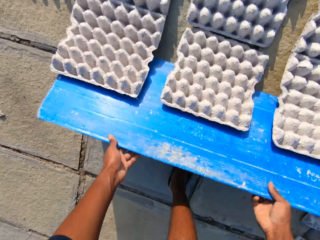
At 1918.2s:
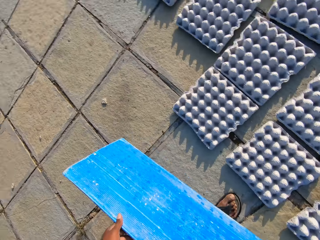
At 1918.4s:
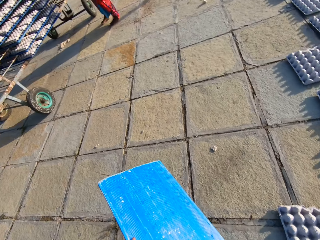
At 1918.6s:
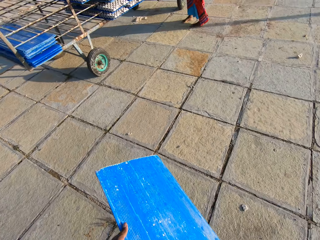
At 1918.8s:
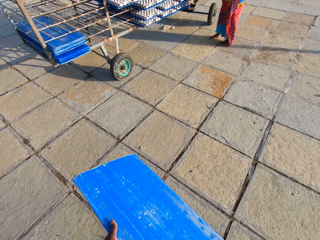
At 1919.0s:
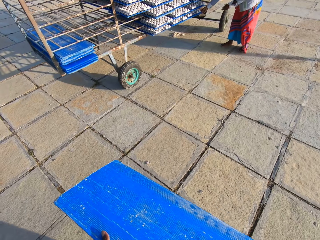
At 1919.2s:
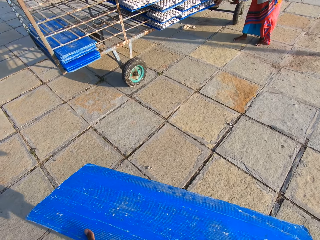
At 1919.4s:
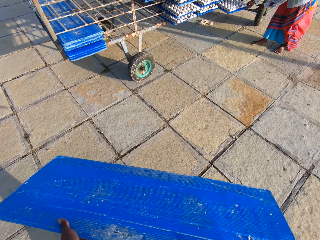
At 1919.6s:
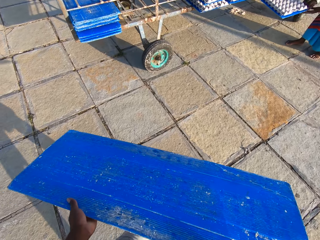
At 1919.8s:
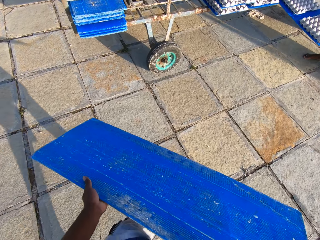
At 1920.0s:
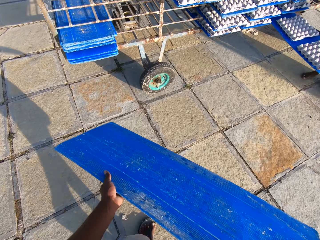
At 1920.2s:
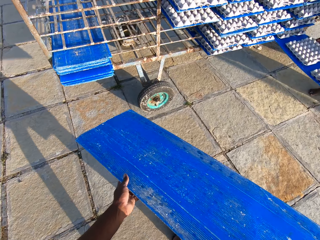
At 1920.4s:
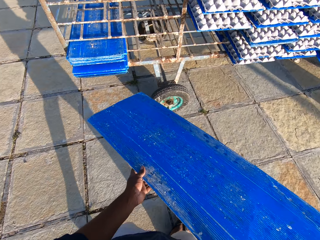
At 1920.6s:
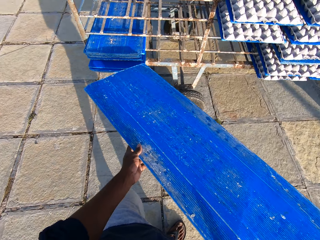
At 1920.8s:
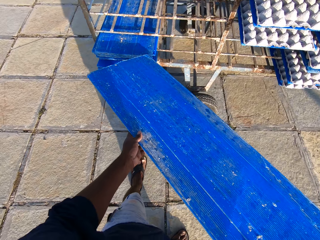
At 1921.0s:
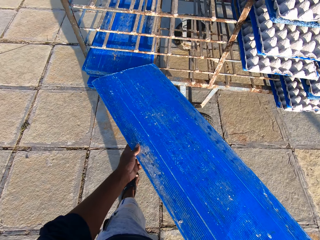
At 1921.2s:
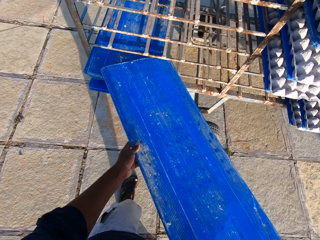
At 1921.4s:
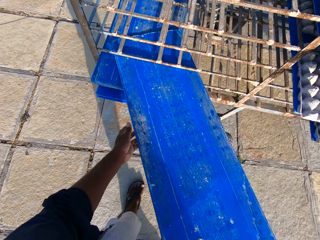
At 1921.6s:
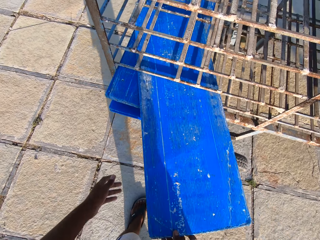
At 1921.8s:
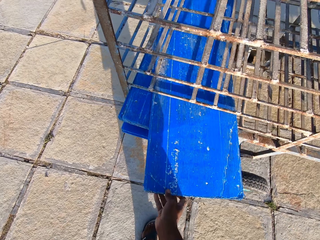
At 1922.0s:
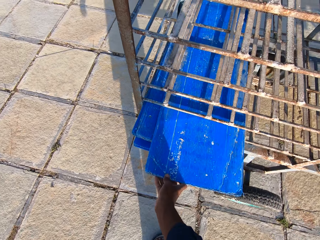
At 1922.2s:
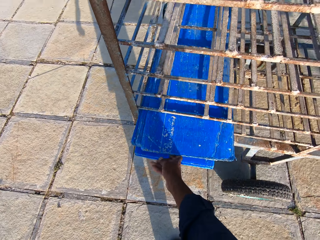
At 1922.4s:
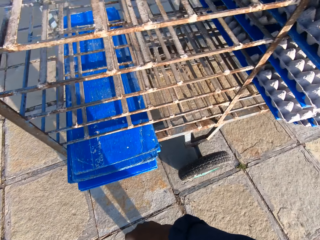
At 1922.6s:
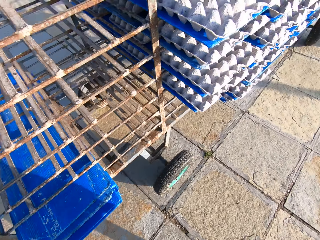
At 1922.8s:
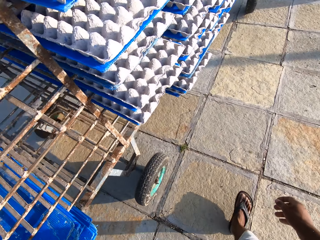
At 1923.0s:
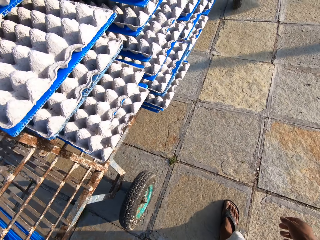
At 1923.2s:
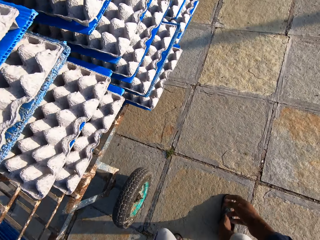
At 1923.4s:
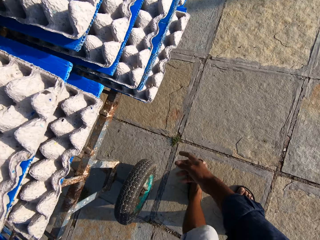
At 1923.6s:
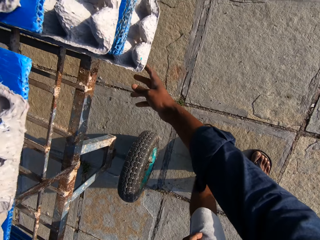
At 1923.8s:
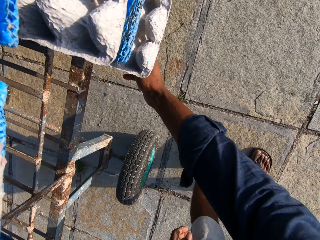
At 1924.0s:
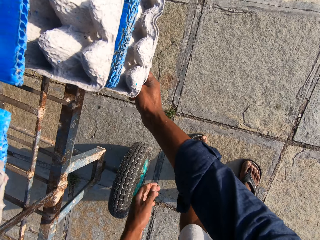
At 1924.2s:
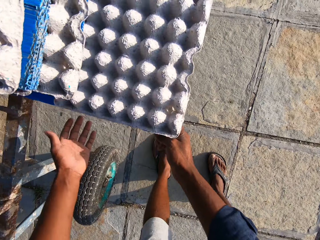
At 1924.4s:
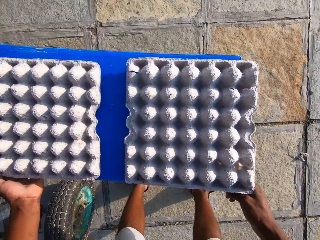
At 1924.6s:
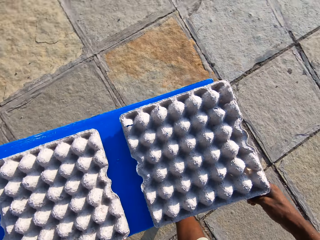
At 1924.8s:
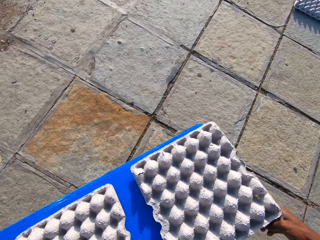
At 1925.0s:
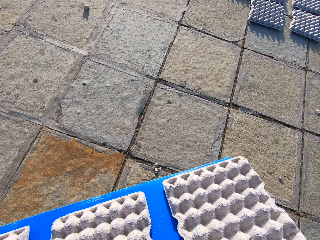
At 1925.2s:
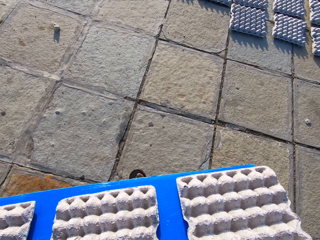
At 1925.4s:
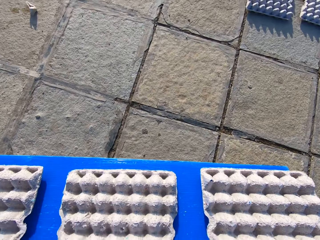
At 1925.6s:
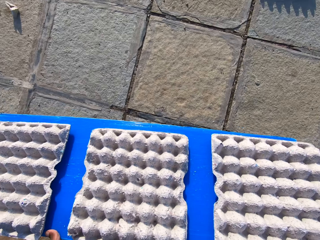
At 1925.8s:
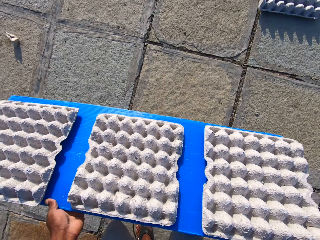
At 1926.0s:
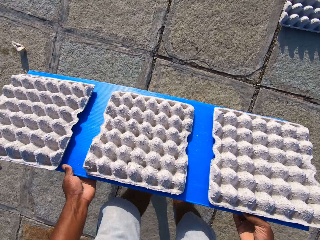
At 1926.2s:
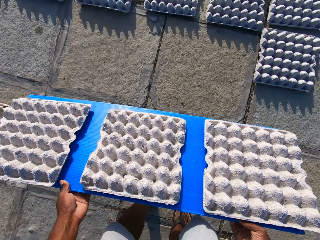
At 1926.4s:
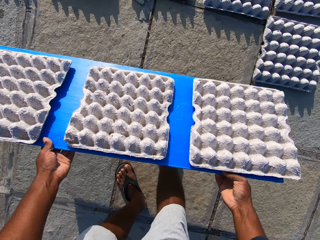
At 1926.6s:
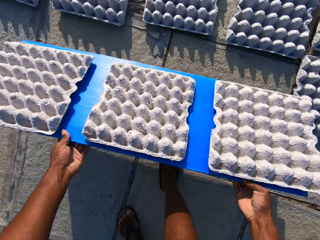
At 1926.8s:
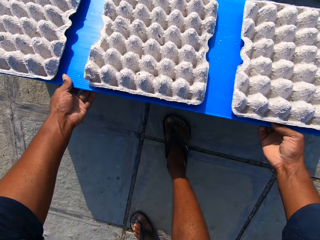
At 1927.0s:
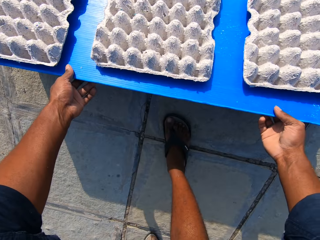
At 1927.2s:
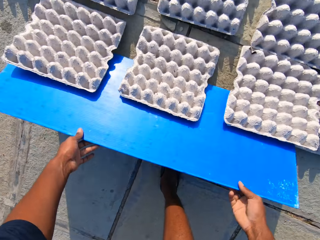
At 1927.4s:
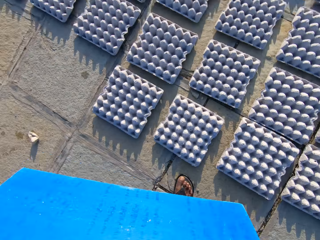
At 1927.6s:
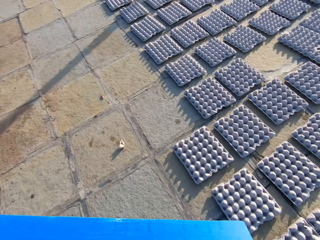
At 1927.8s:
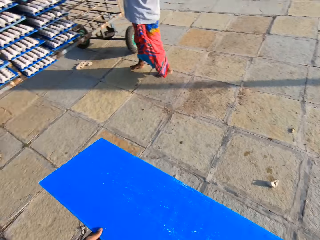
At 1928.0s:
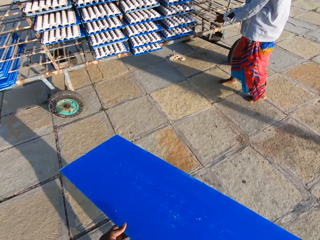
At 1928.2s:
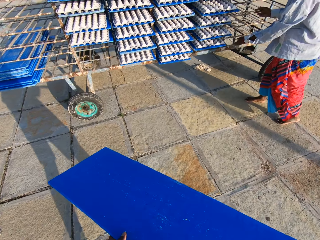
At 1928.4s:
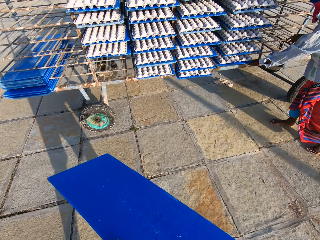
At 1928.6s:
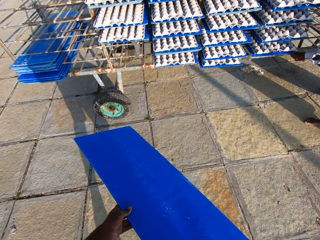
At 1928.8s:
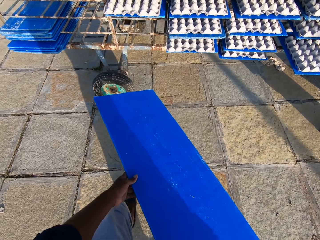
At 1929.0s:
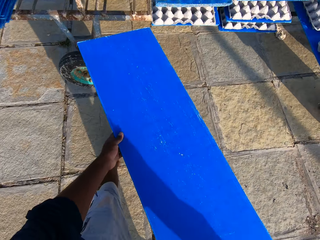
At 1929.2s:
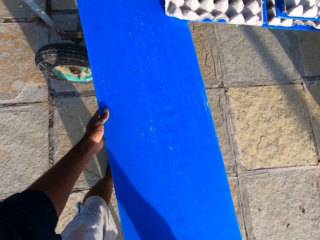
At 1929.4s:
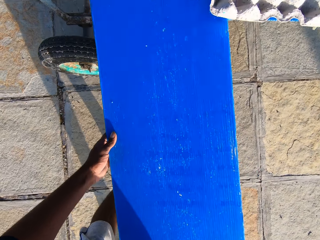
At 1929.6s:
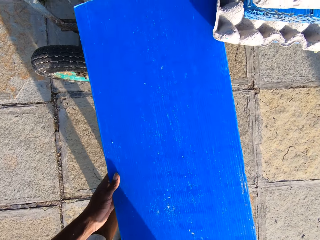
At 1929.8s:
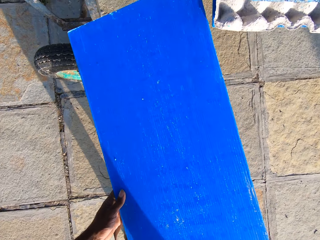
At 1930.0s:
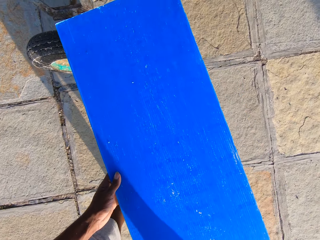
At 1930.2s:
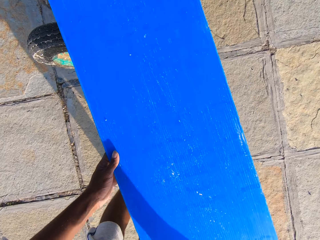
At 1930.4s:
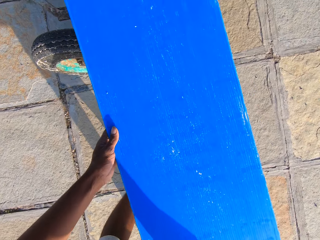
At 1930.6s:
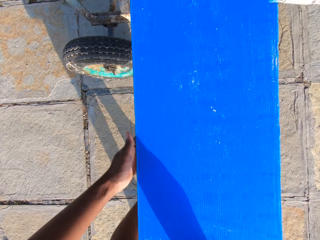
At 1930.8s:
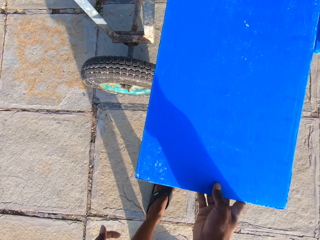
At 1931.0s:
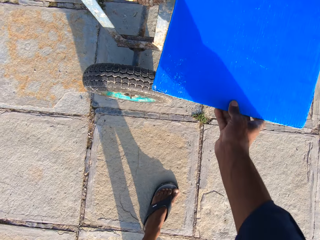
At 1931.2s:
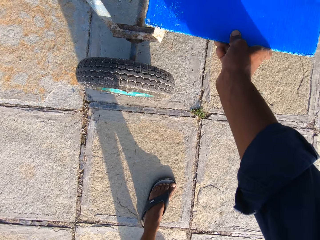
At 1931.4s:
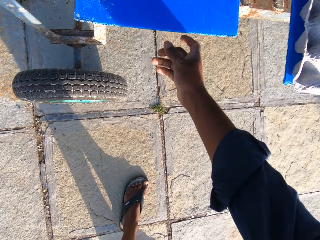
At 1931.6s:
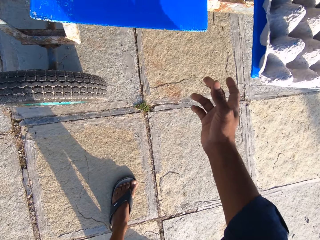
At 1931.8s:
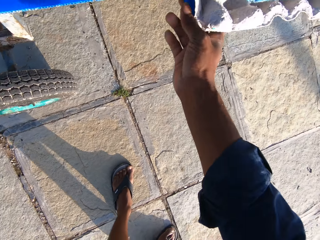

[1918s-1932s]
The camera wearer slides the egg crates off the tray to the floor. They walk with the tray to the trolley. A lady takes the egg tray holder. The camera wearer puts the tray in the trolley. They pull out a tray with egg crates from the trolley. They walk with the tray. They slide the egg crates off the tray to the floor. The lady picks up the egg tray holder. The camera wearer walks with the tray to the trolley. They put the tray in the trolley.

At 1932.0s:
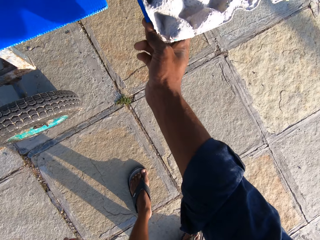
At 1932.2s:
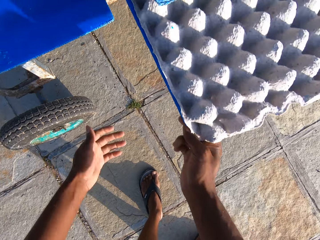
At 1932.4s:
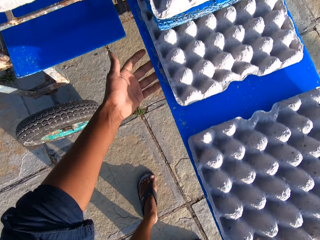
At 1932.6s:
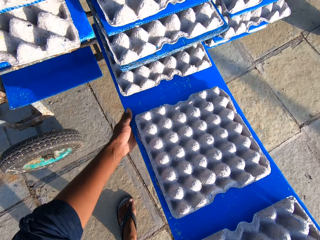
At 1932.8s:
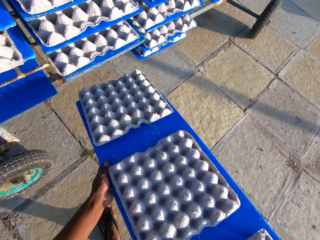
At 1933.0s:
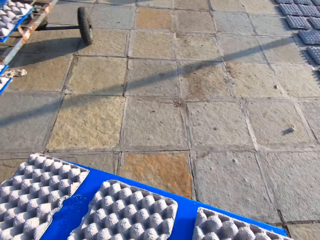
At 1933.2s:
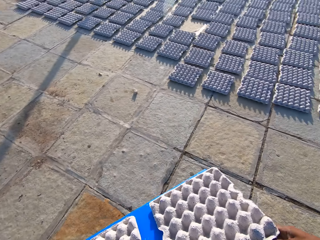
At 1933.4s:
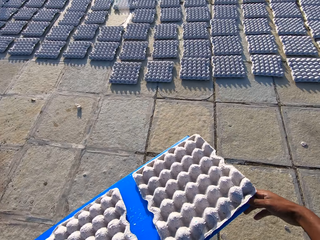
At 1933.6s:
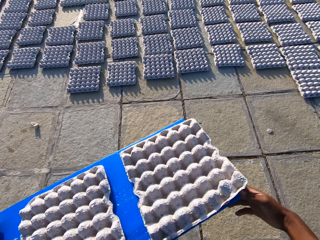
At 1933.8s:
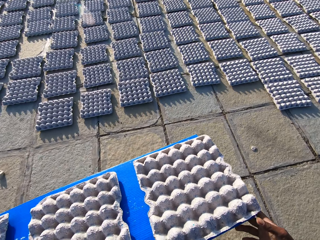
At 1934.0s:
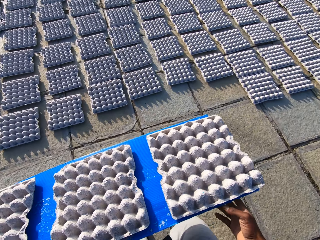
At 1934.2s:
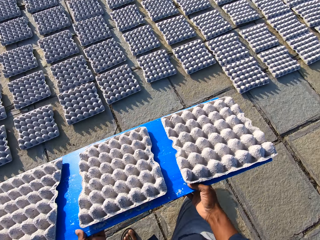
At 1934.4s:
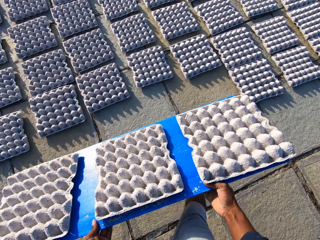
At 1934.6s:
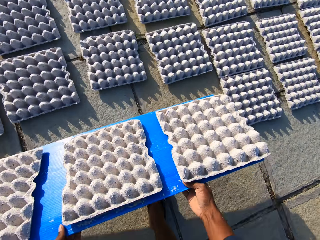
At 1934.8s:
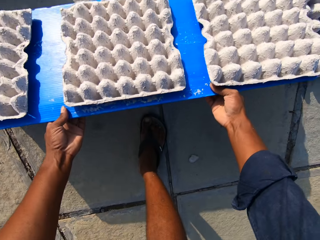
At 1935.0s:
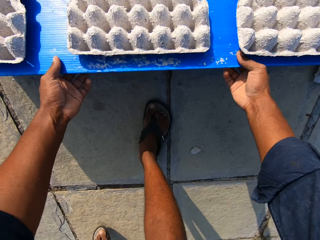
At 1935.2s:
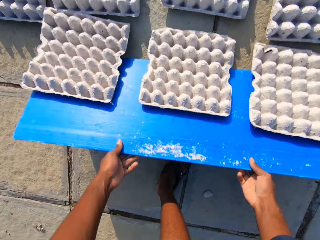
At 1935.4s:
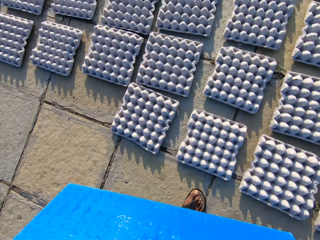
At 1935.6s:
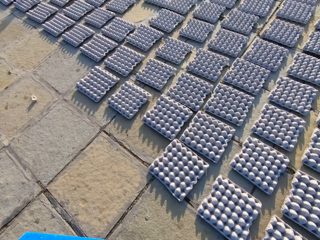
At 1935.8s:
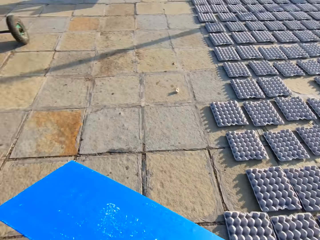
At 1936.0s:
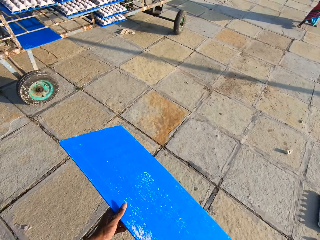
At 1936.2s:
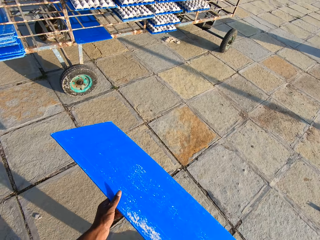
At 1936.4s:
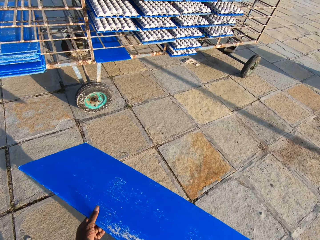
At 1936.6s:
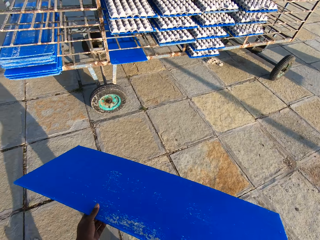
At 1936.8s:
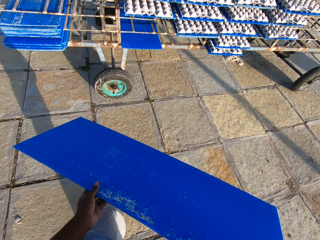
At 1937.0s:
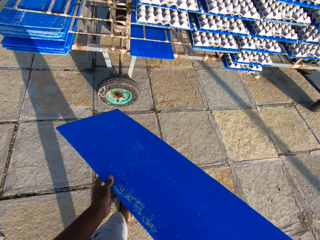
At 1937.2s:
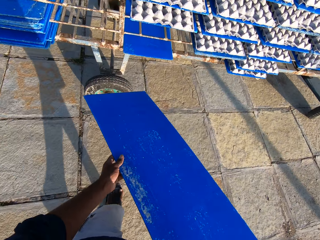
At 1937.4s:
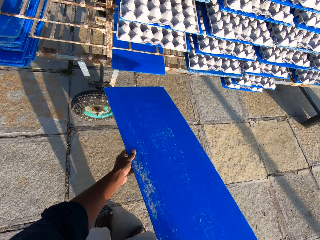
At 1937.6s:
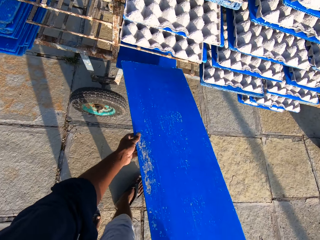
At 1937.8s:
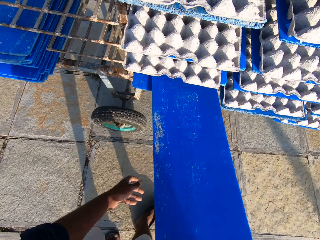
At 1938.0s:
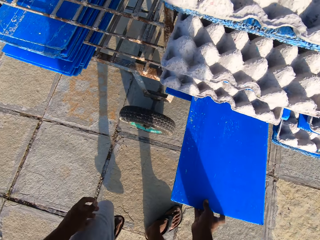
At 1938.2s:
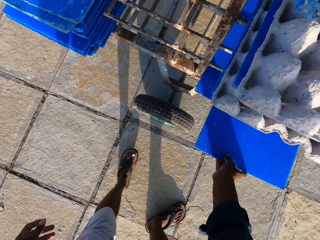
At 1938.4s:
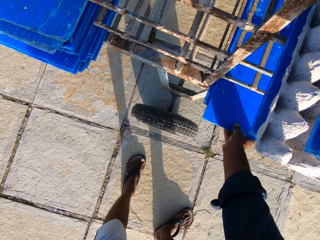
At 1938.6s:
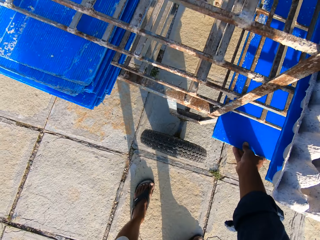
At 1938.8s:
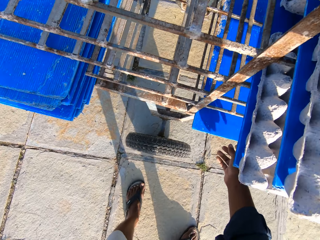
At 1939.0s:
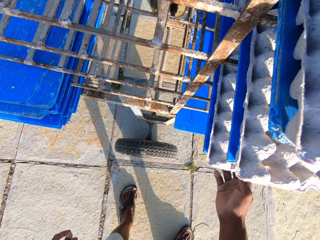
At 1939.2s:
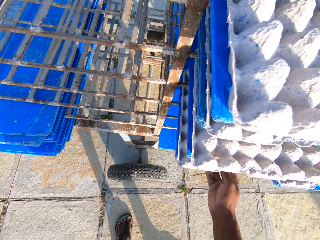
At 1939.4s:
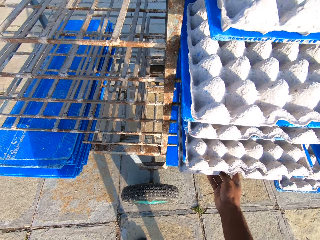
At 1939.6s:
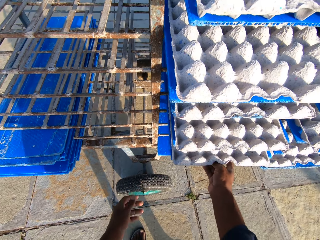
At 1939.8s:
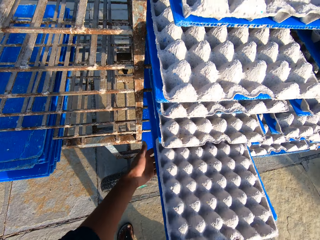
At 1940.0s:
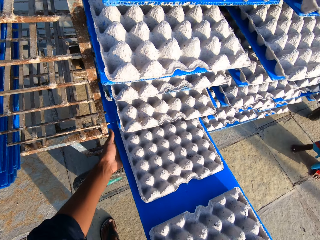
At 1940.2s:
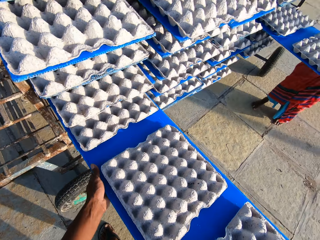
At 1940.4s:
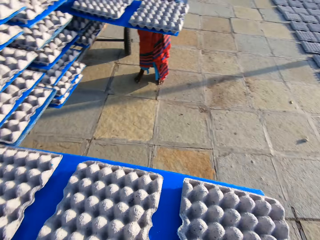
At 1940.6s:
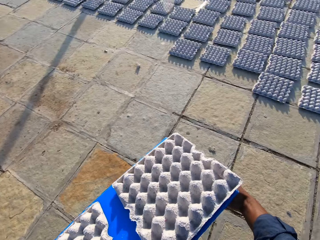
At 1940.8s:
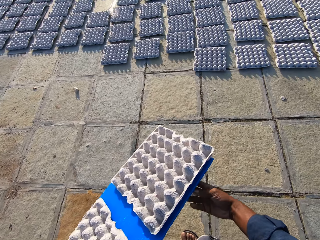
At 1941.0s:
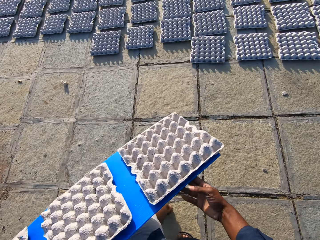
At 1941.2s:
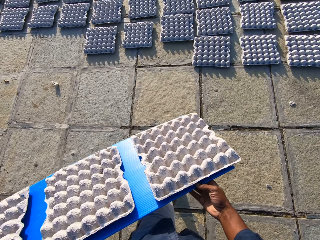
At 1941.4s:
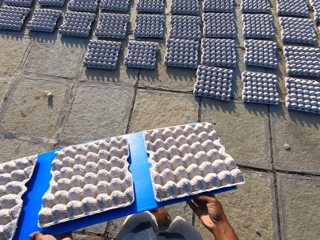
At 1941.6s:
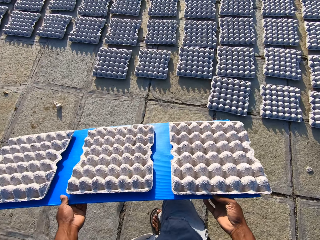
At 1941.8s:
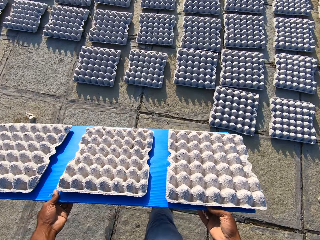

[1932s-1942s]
The camera wearer pulls out a tray with egg crates from the trolley. They walk with the tray. They slide the egg crates off the tray to the floor. They walk with the tray to the trolley. They put the tray in the trolley. They pull out a tray with egg crates from the trolley. A lady takes the egg tray holder. The camera wearer walks with the tray.
